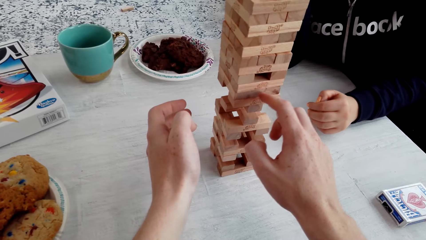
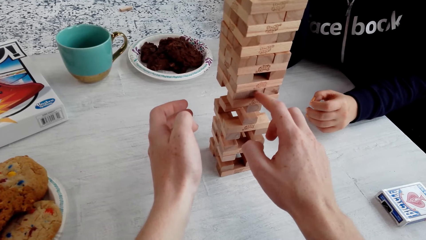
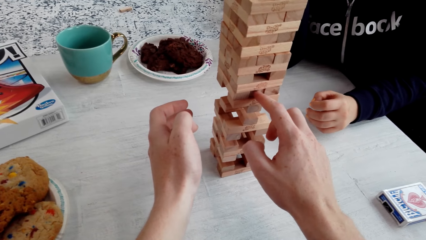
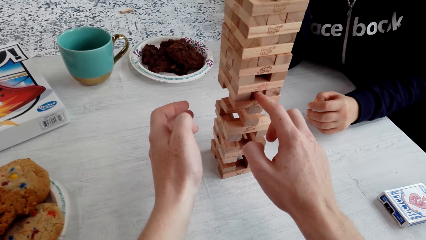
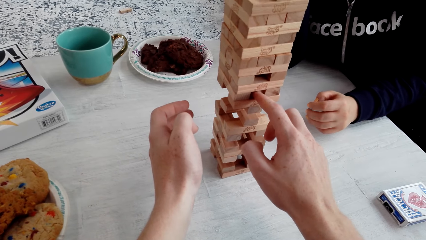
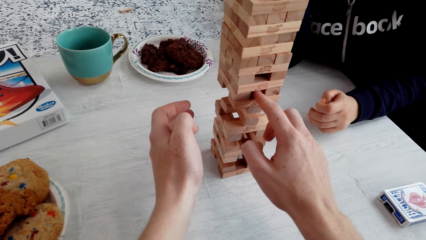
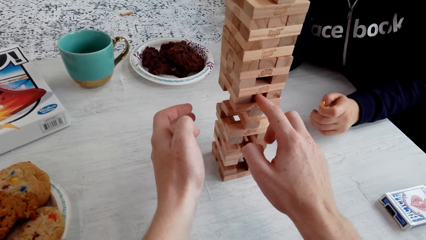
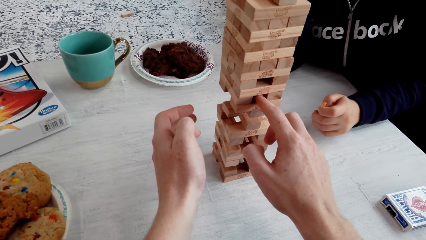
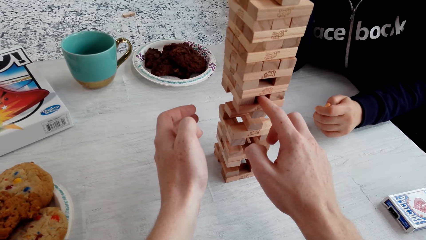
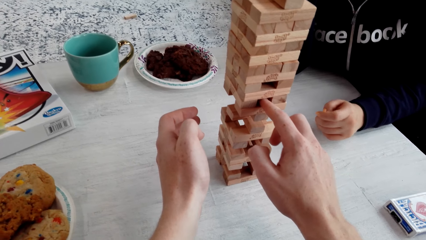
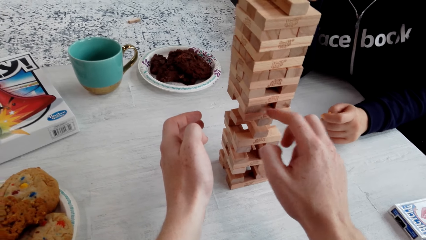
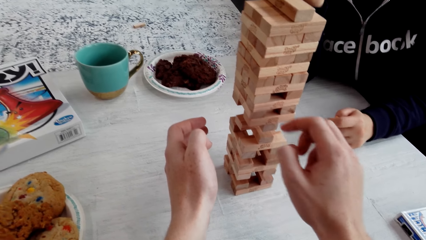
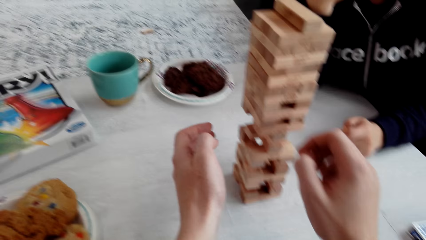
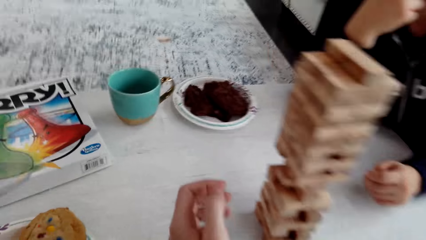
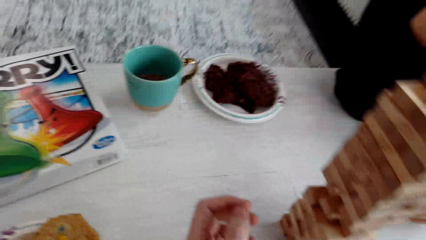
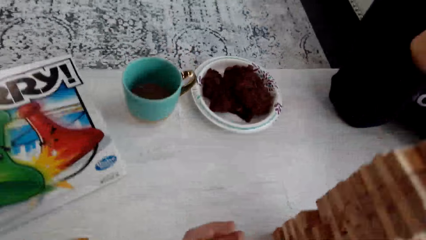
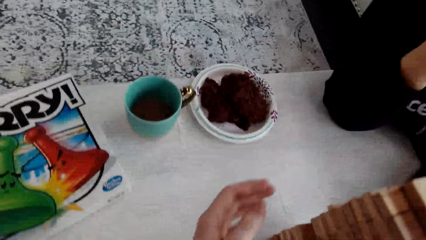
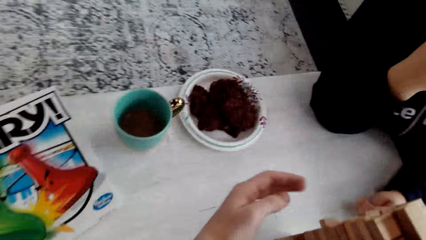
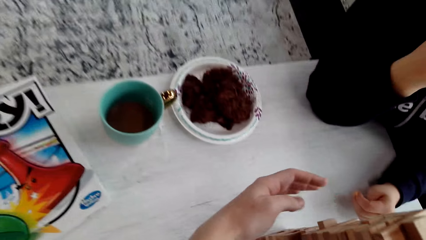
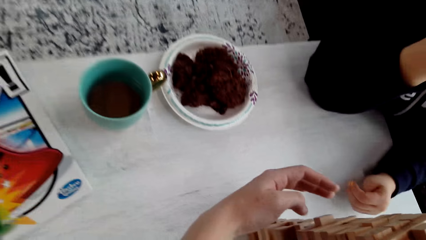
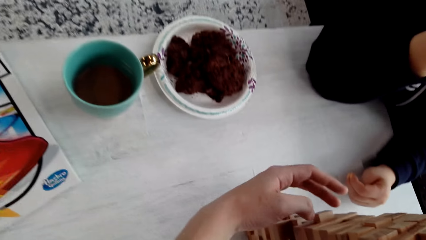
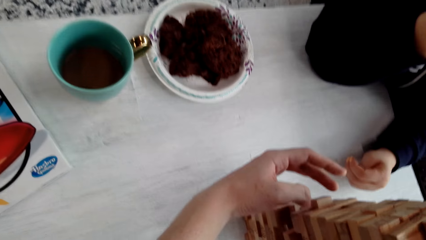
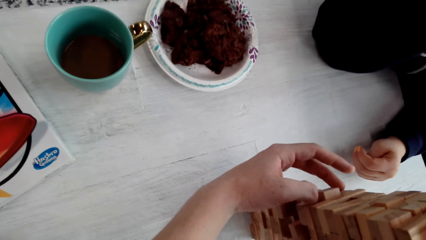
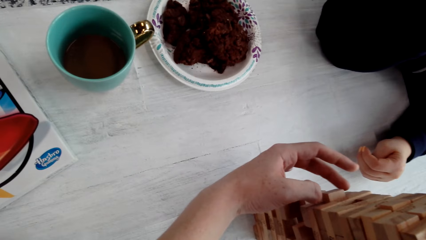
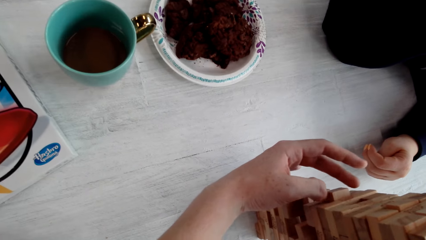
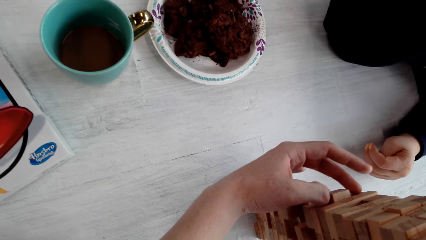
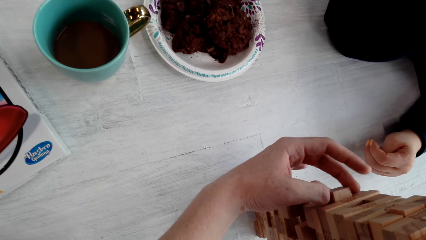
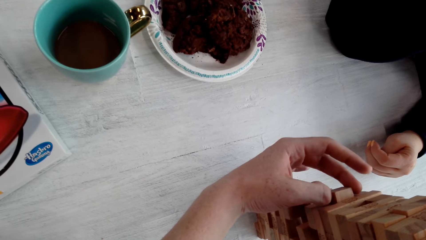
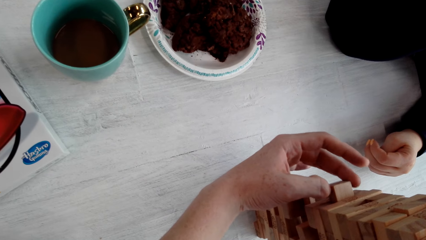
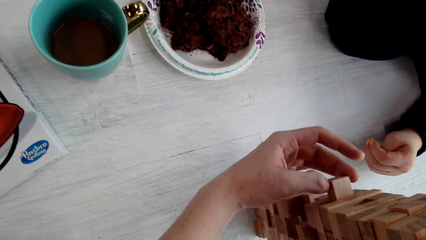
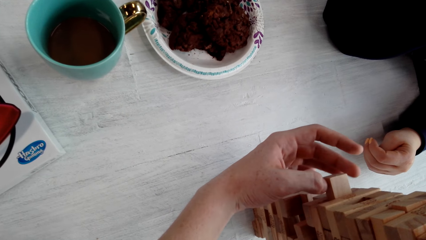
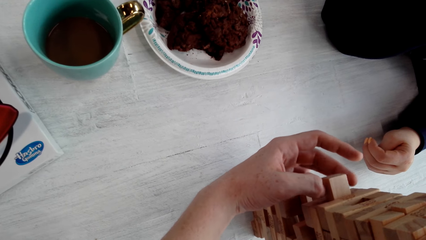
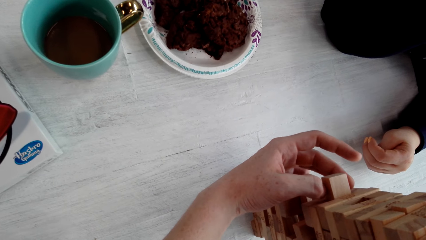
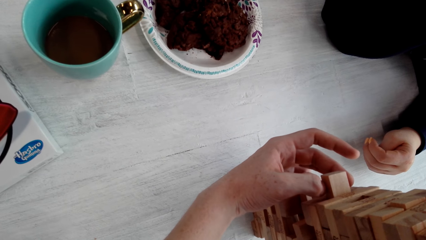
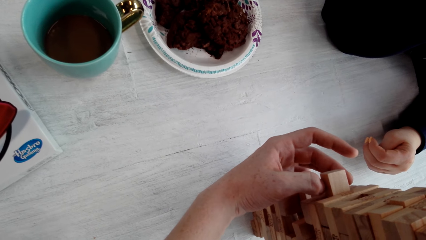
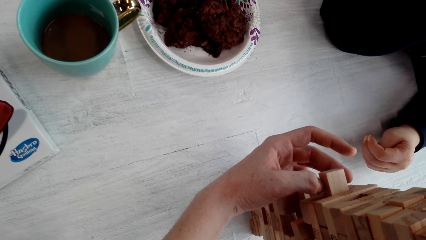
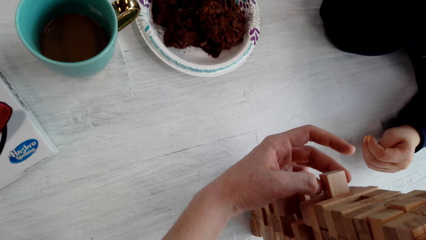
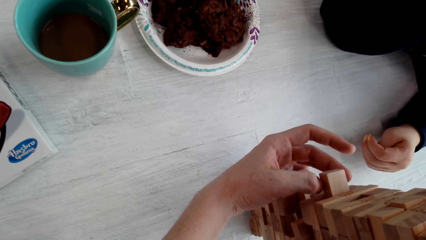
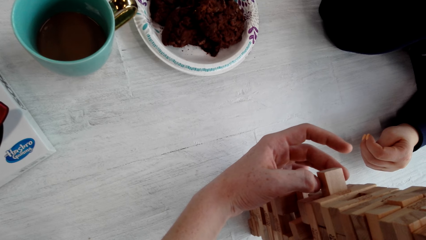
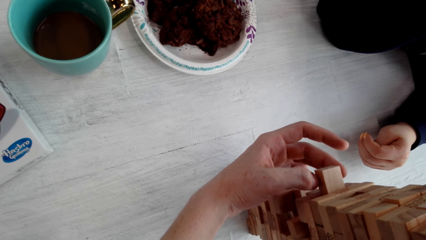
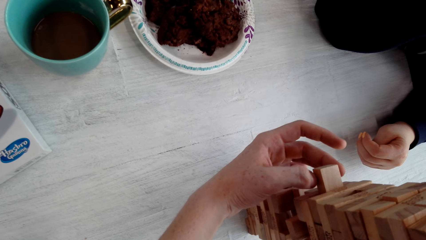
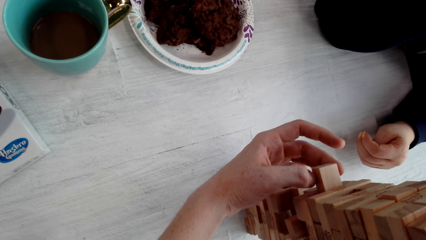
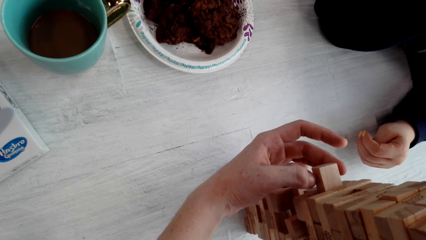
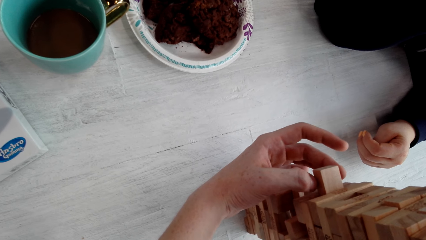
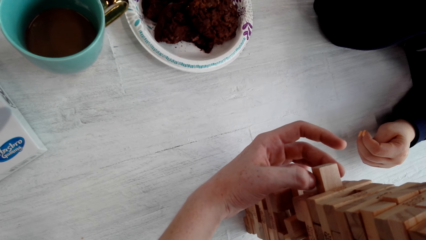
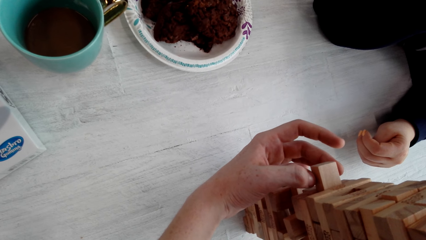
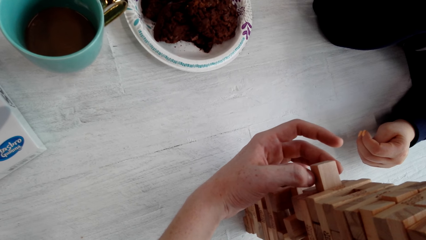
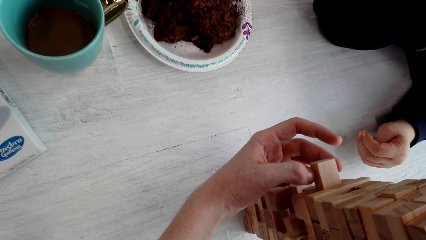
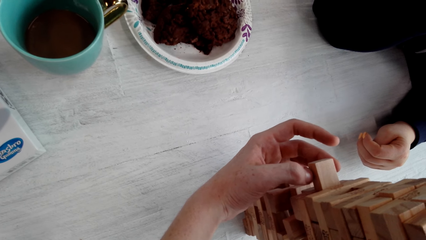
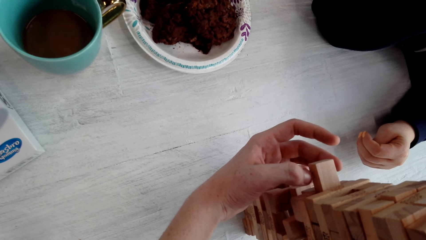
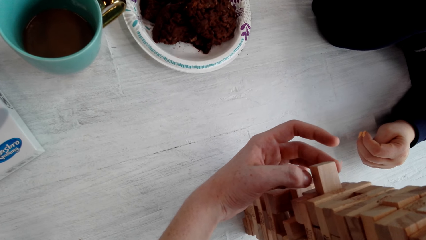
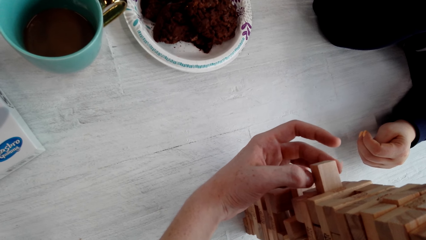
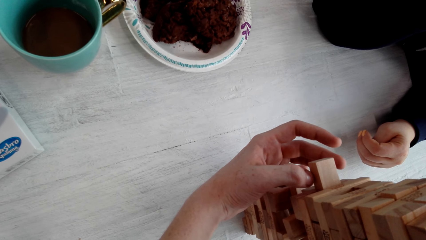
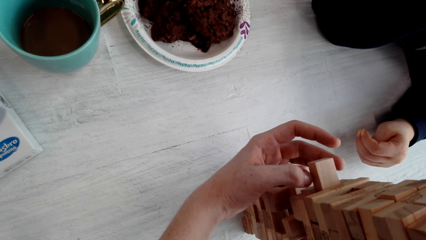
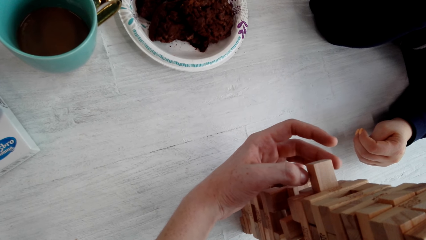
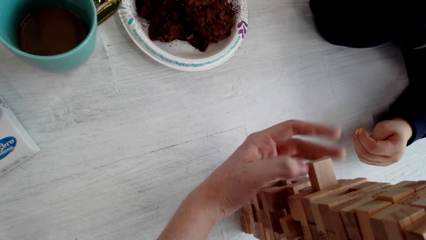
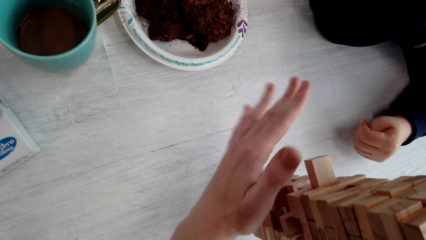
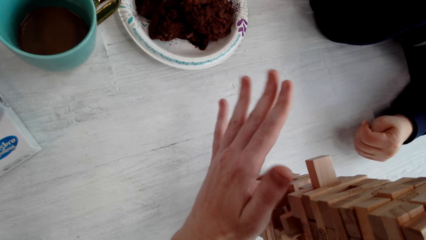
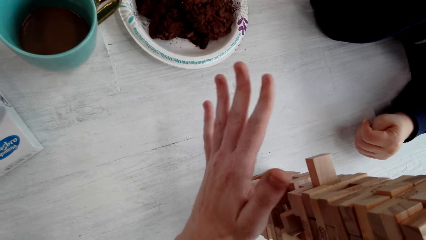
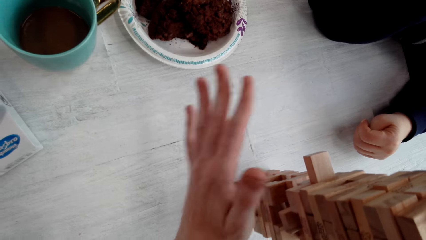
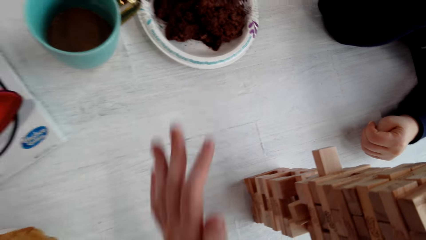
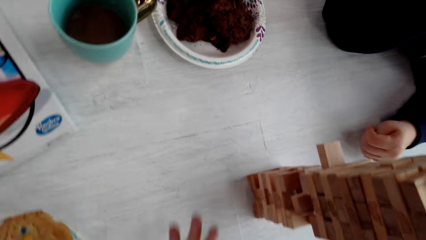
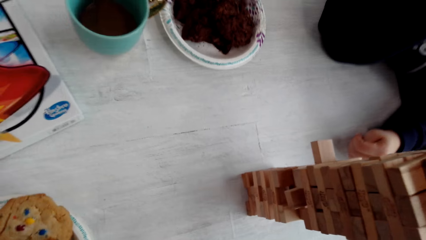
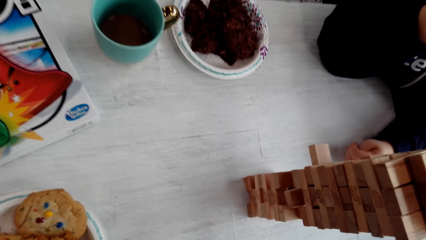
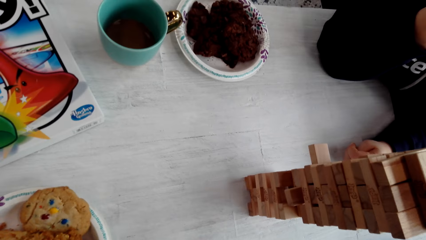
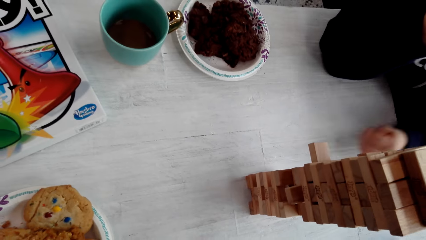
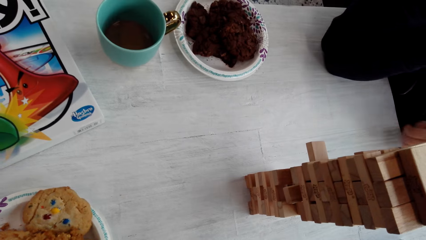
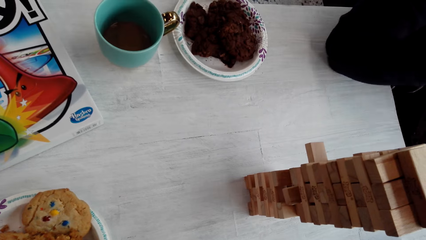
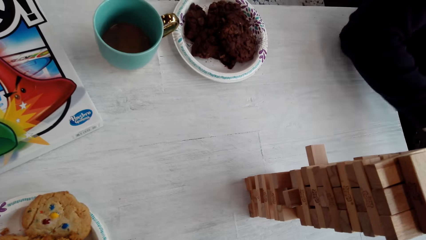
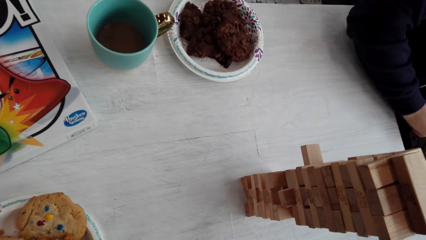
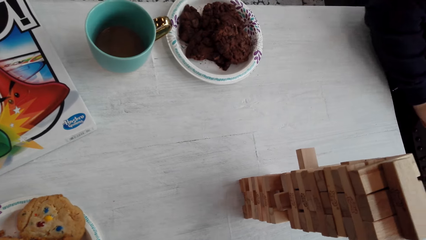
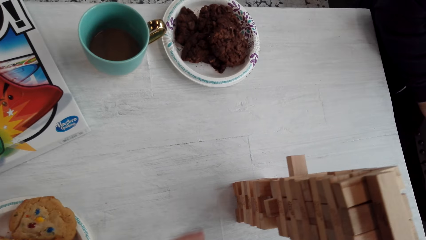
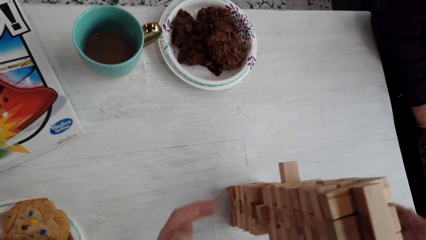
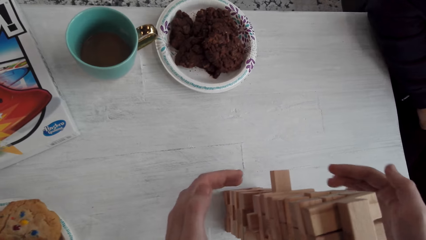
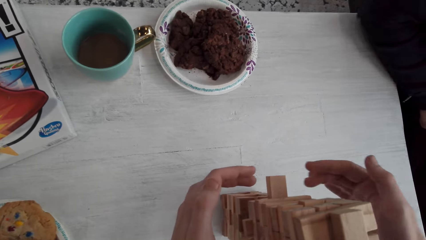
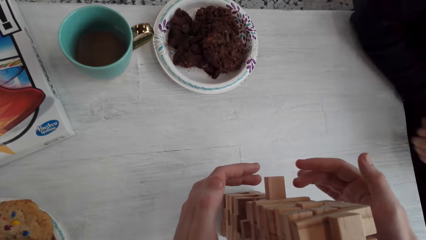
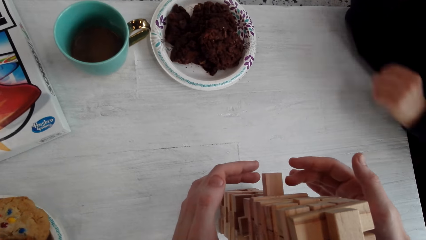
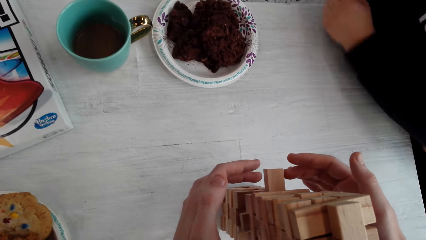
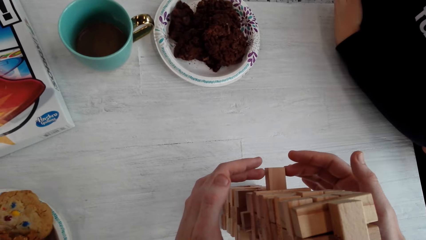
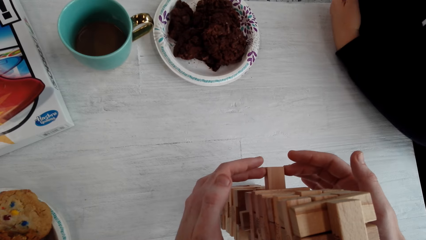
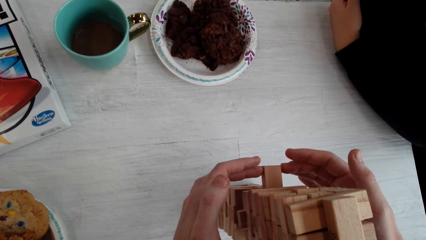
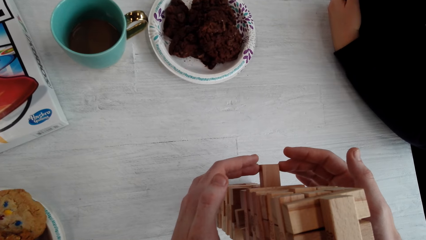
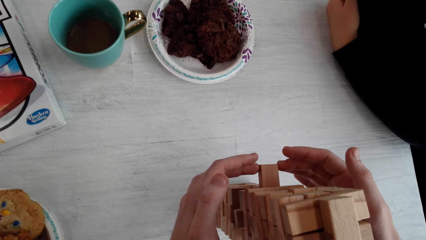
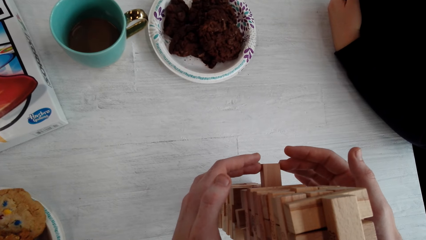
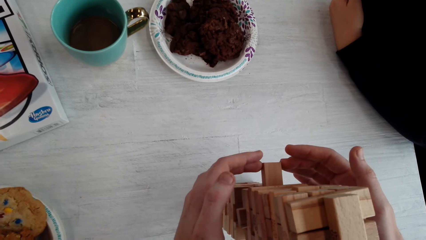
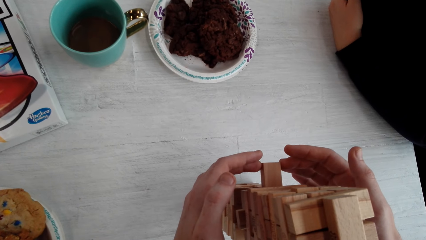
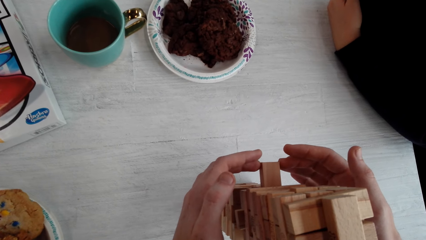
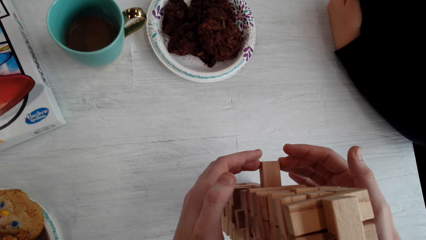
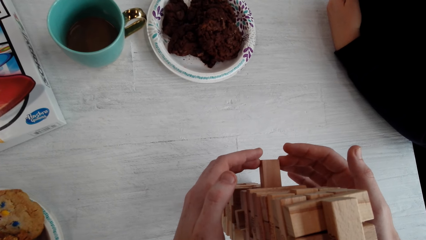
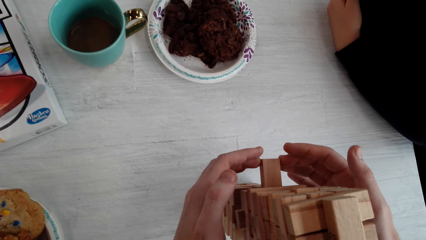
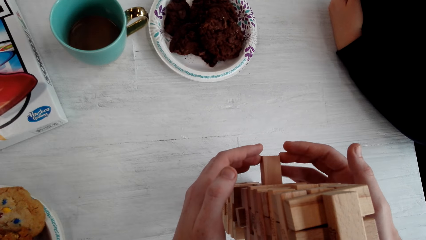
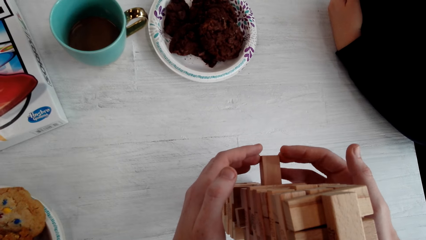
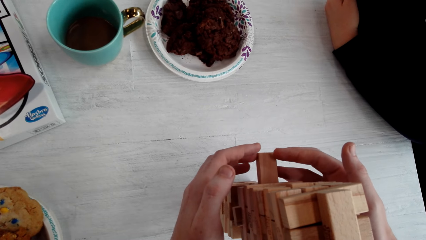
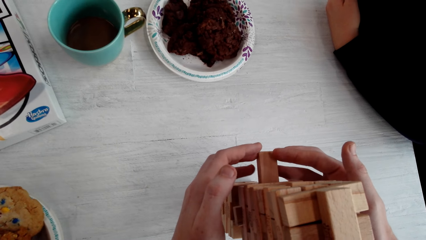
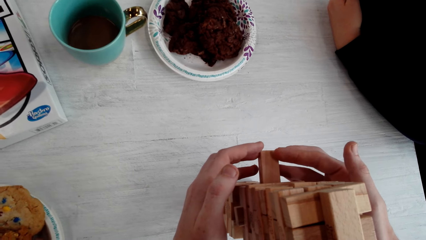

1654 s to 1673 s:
The camera wearer pushes the wooden jenga piece with his right hand finger. He removes the wooden jenga piece with his left hand. He talks to a woman. The woman laughs. The camera wearer removes the wooden jenga piece with both his hands.
